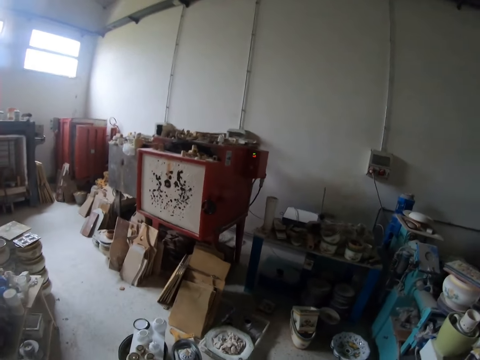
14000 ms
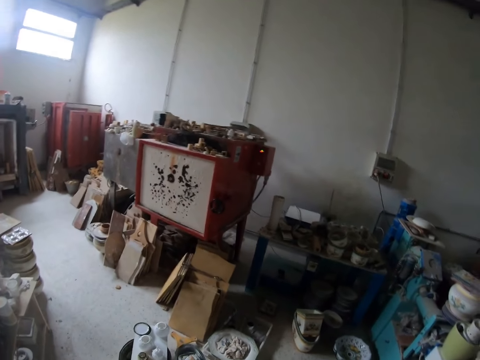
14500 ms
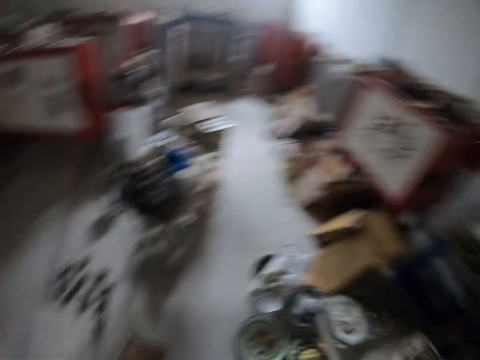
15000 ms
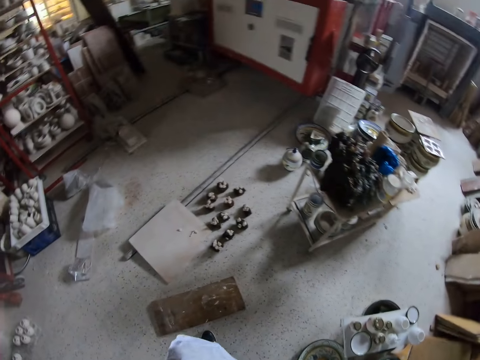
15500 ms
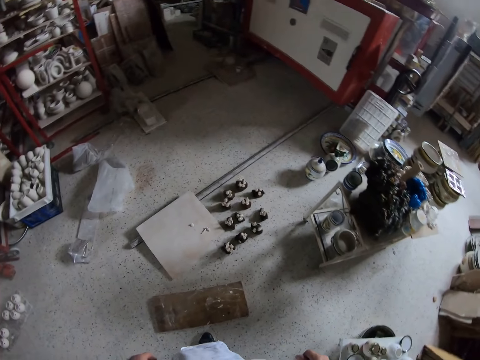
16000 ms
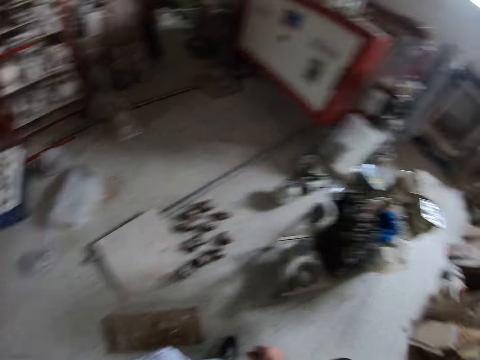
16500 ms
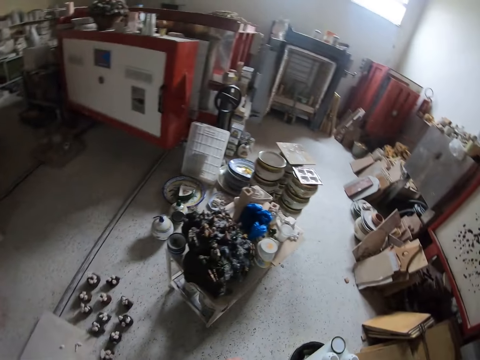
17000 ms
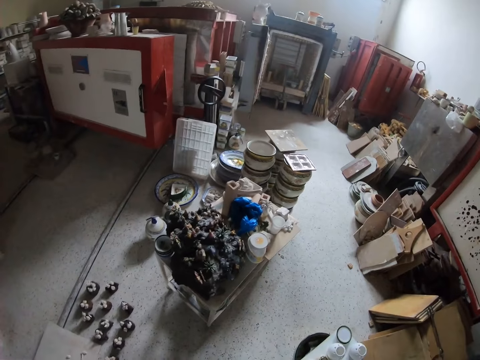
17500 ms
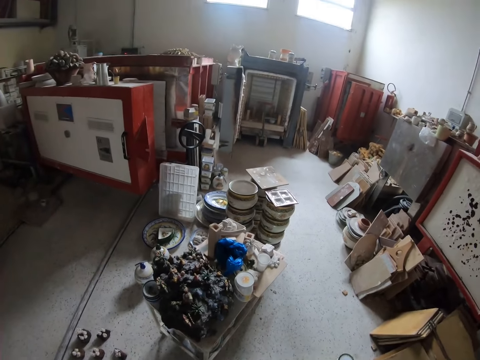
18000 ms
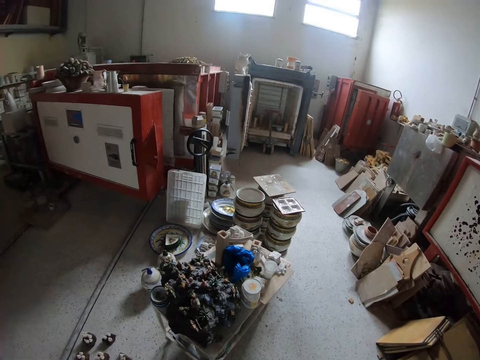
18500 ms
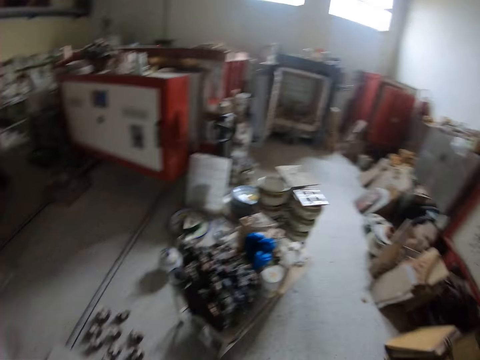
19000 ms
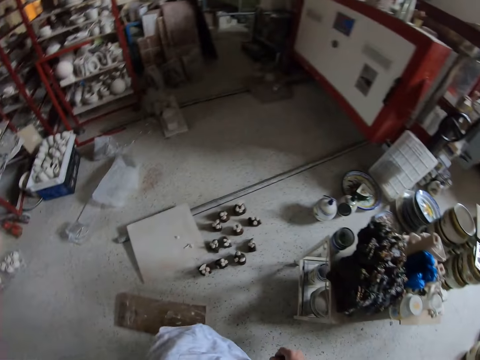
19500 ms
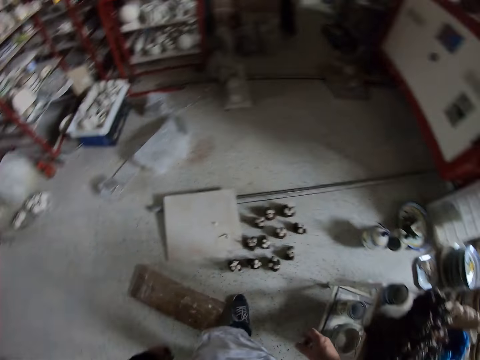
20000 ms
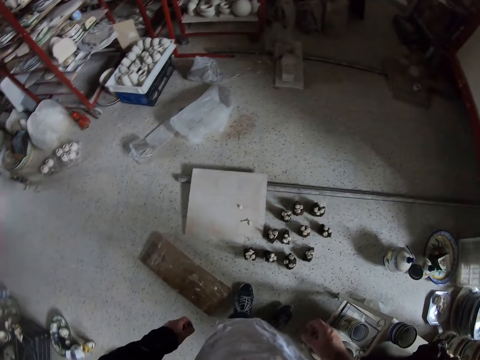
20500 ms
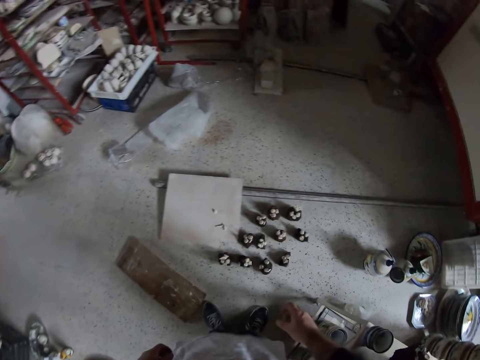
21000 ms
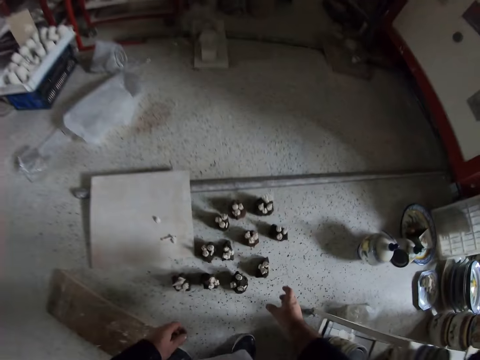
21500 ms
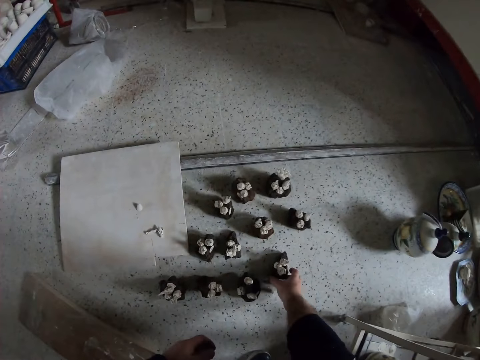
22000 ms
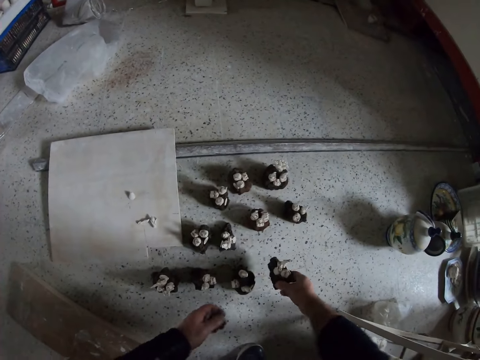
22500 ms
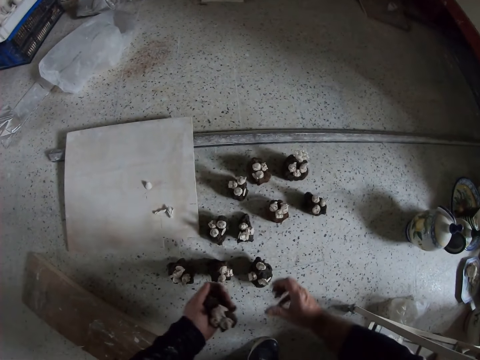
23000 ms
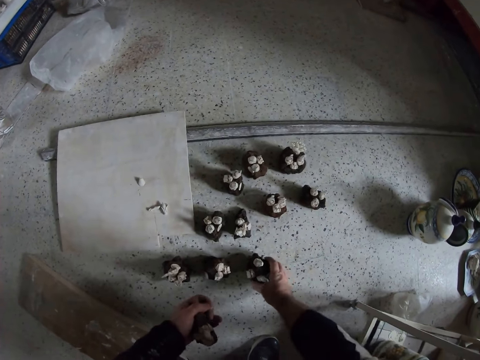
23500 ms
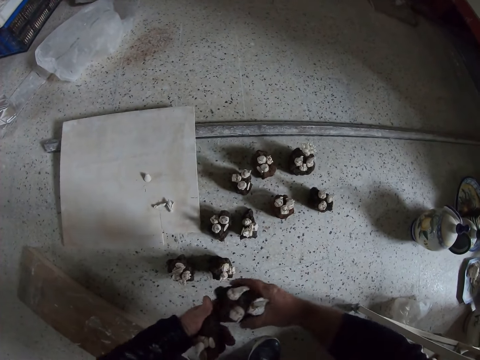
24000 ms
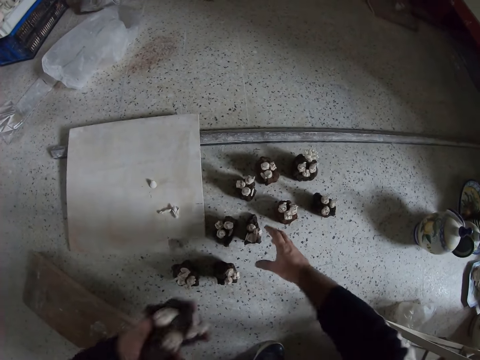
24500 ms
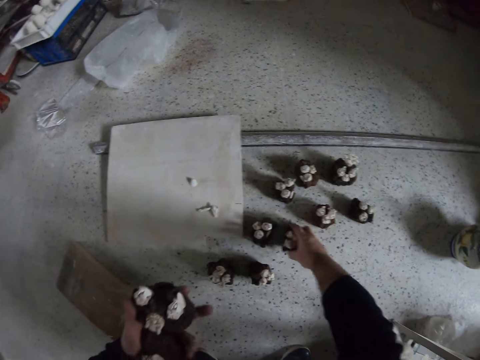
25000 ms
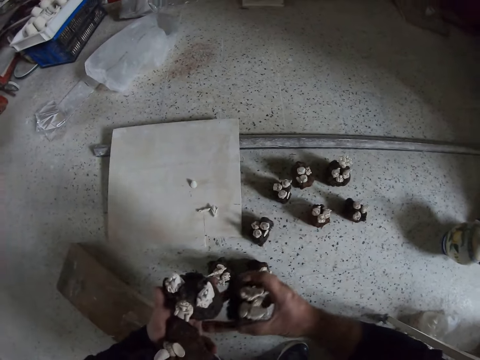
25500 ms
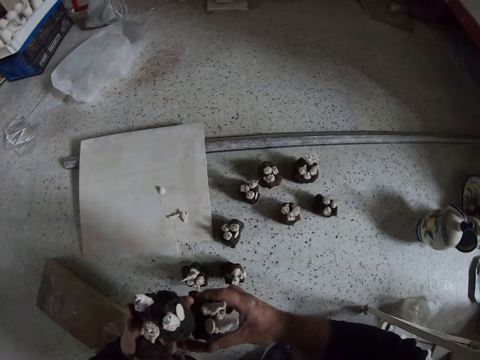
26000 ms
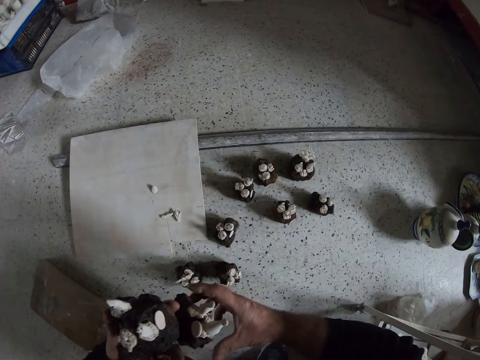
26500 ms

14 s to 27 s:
The camera wearer looks around a garage. They walk around the garage. They stand. They look around the garage. They pick up craft models from the floor.

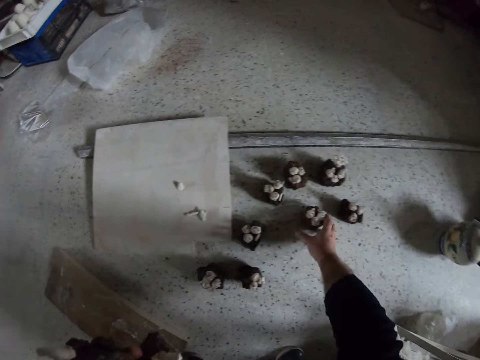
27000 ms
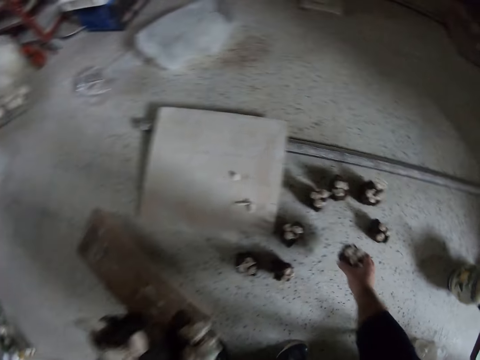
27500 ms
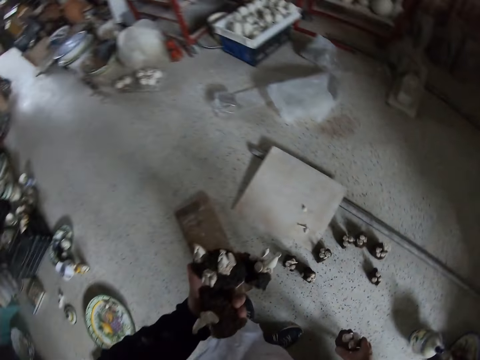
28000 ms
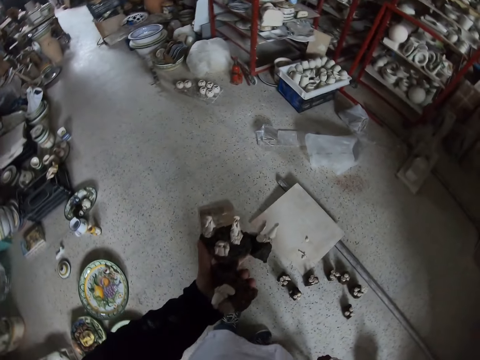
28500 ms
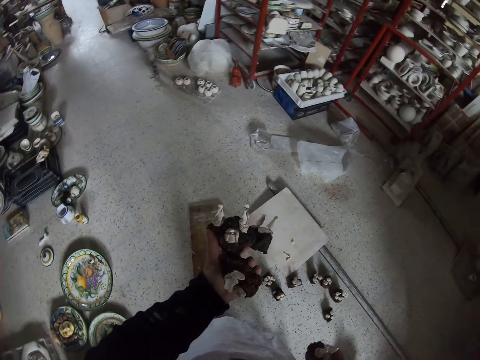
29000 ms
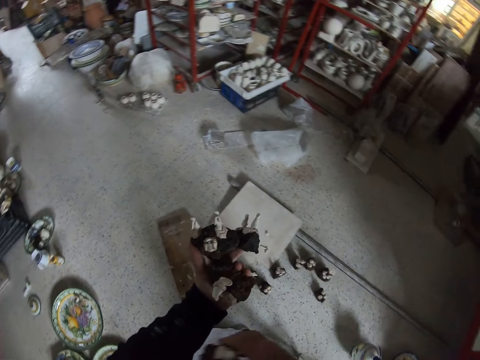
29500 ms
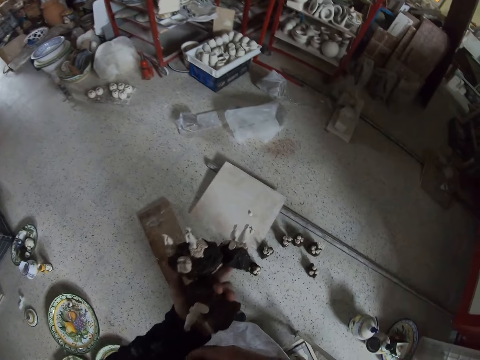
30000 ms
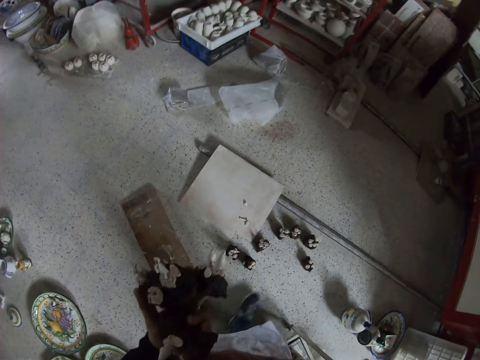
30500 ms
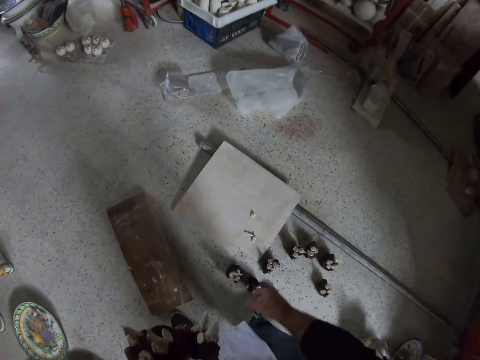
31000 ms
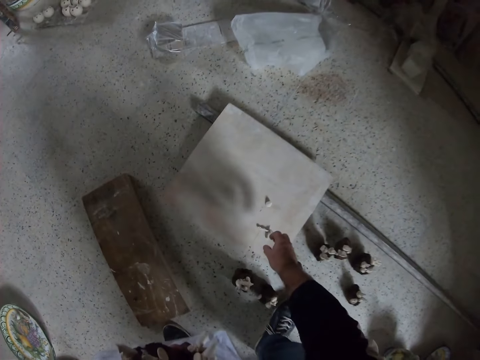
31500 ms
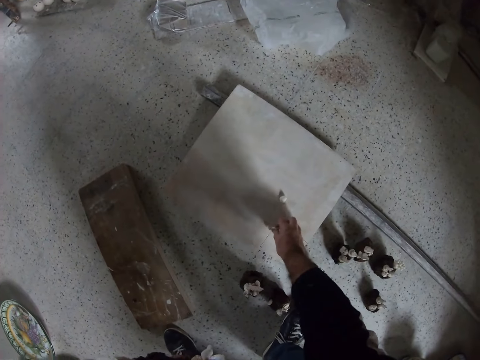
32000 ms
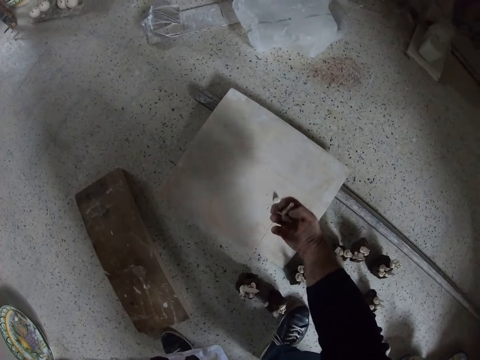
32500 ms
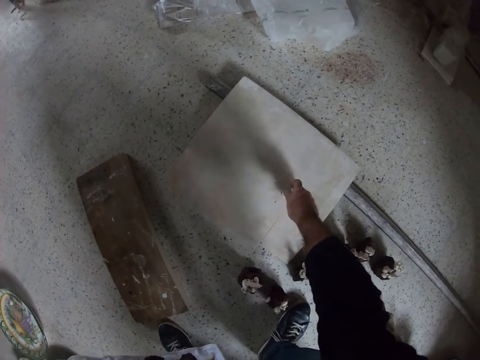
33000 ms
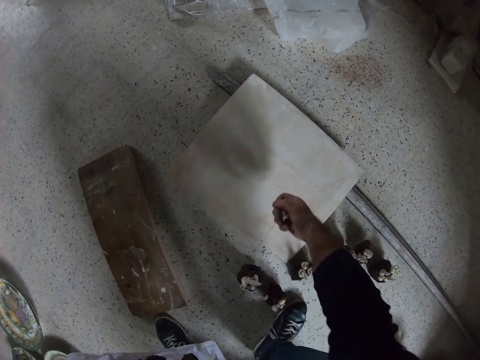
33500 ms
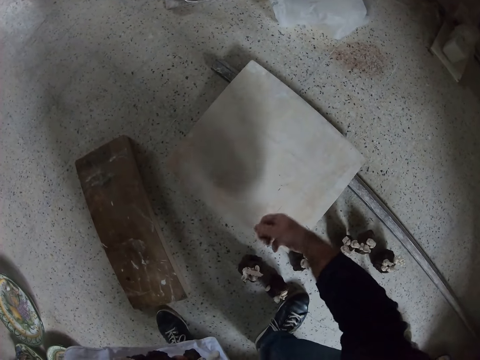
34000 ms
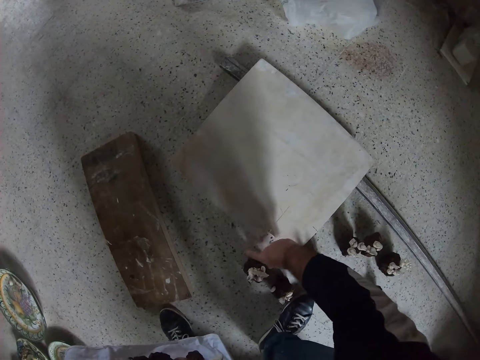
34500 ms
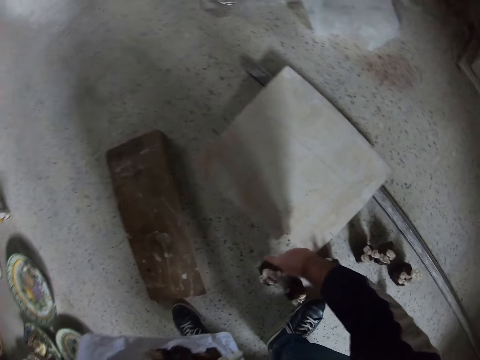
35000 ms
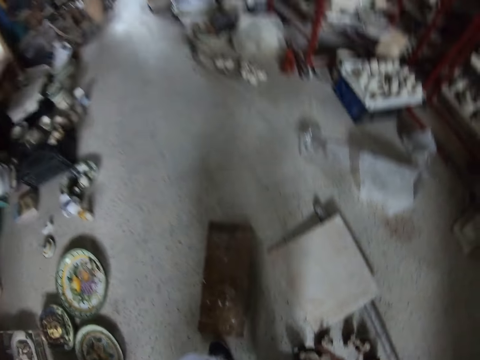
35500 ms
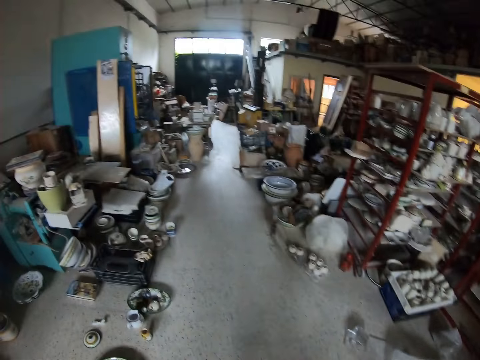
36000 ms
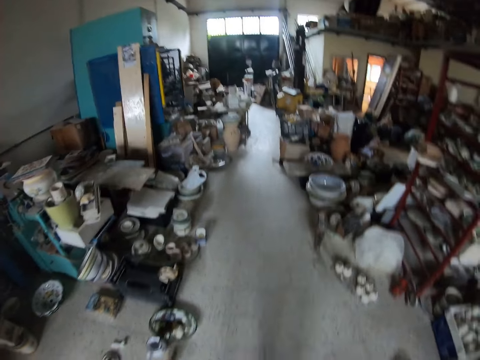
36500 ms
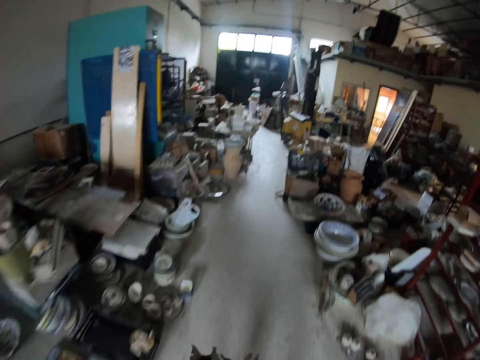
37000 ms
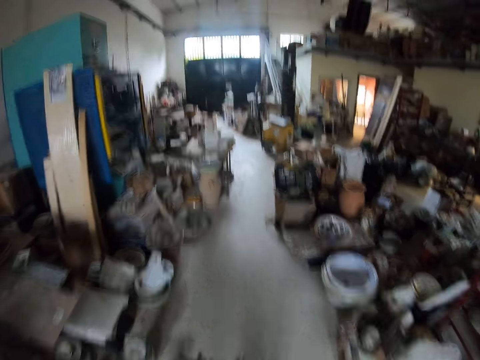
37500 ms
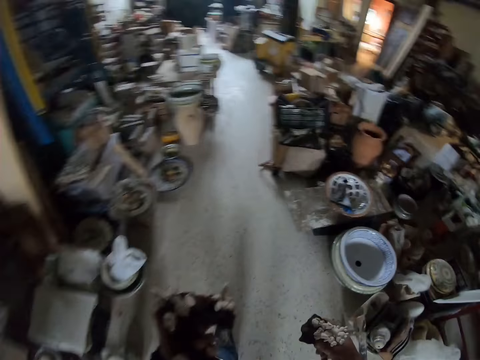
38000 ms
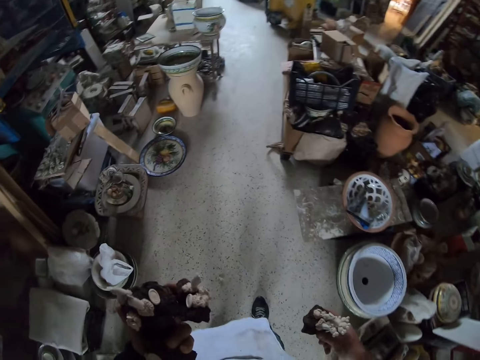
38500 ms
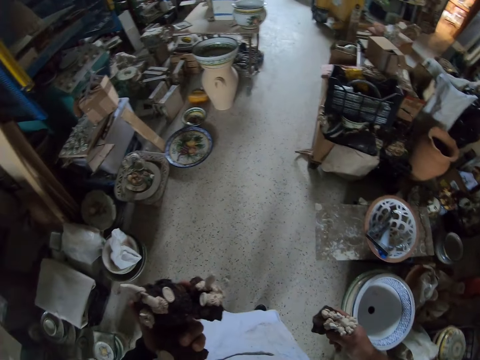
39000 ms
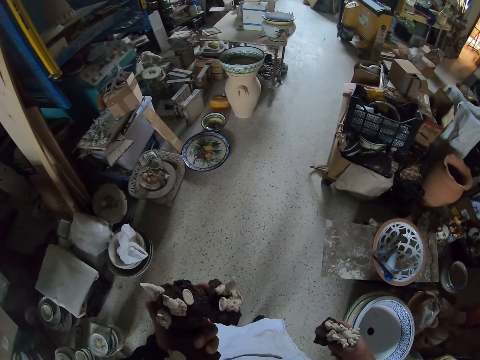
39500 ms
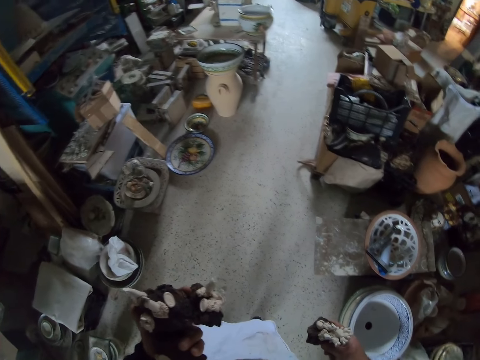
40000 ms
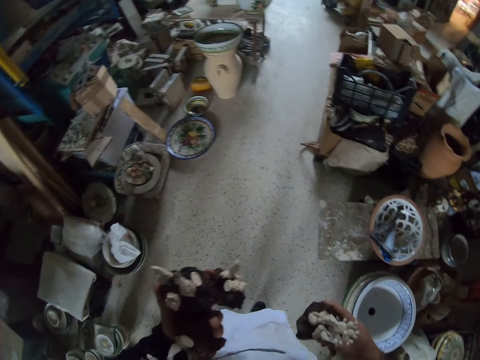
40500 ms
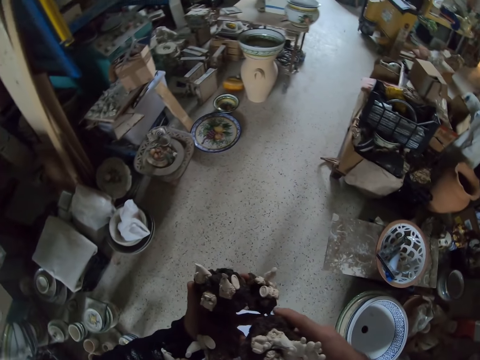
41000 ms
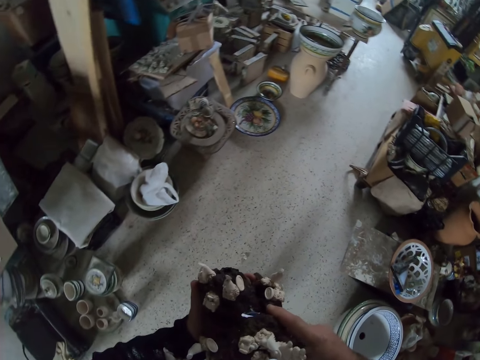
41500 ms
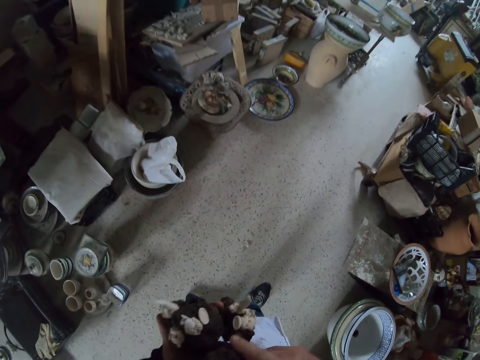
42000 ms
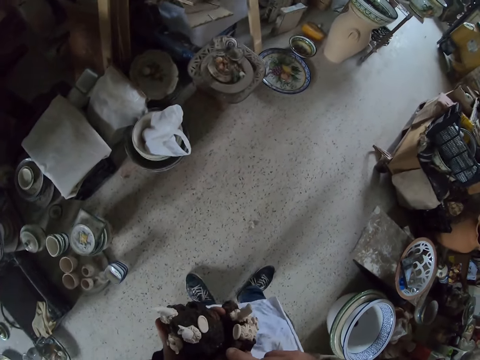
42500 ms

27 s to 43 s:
The camera wearer looks around a garage. They pick up craft models from the floor. They walk around the garage. They stand. They look around the garage.
